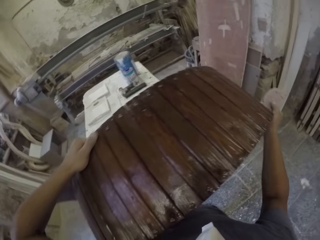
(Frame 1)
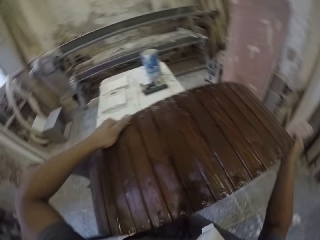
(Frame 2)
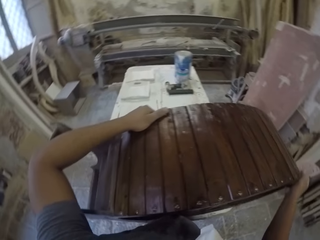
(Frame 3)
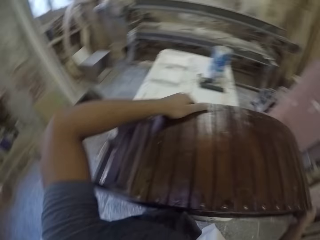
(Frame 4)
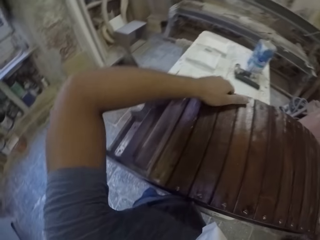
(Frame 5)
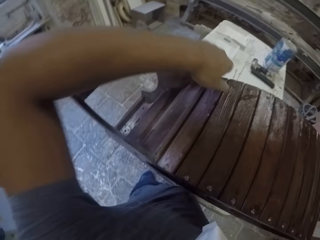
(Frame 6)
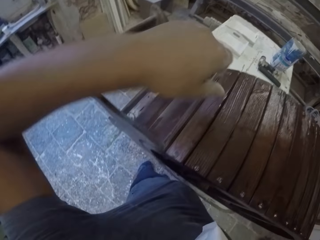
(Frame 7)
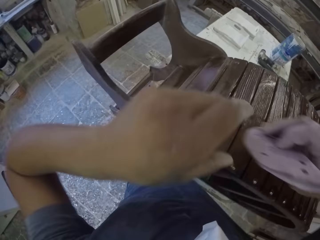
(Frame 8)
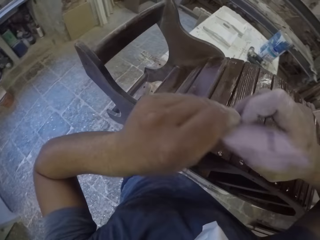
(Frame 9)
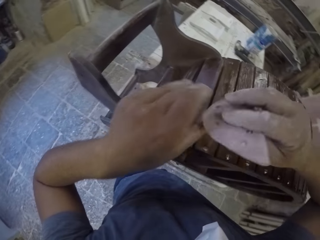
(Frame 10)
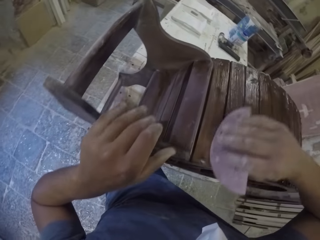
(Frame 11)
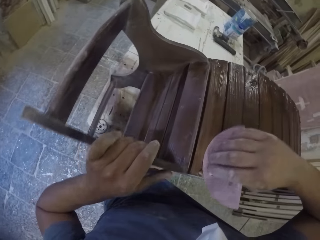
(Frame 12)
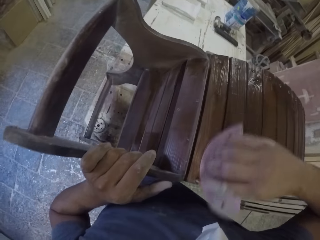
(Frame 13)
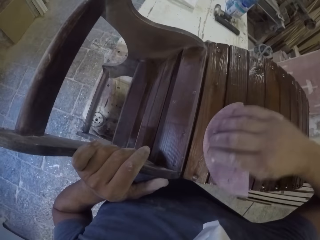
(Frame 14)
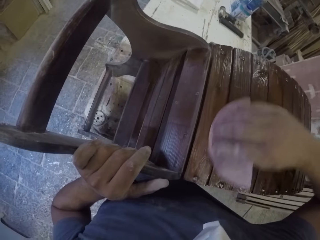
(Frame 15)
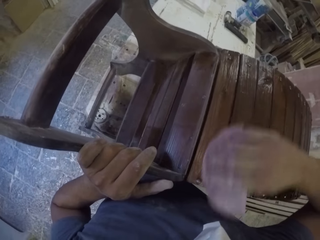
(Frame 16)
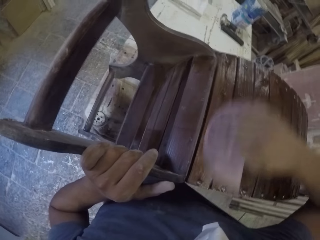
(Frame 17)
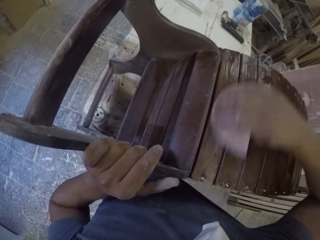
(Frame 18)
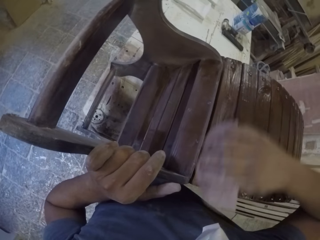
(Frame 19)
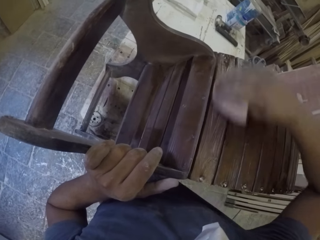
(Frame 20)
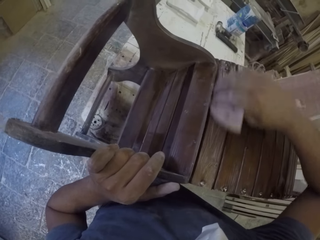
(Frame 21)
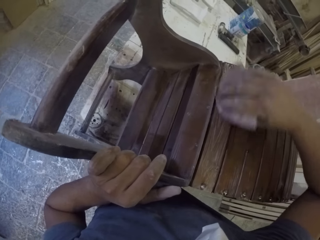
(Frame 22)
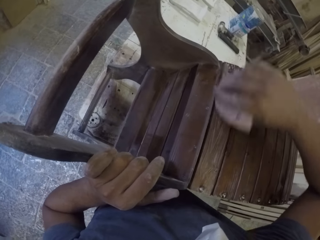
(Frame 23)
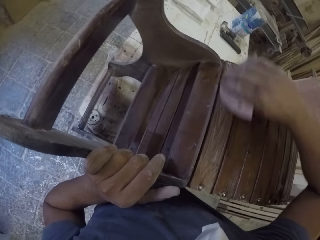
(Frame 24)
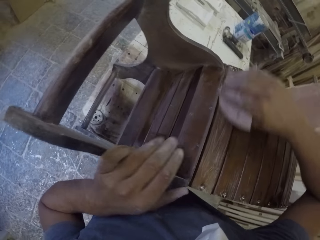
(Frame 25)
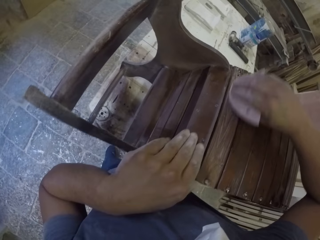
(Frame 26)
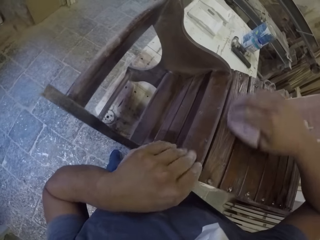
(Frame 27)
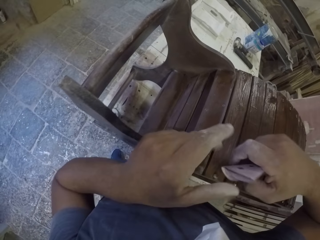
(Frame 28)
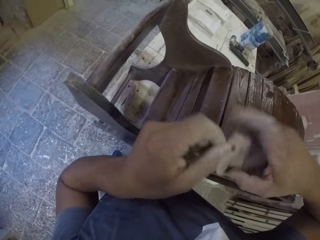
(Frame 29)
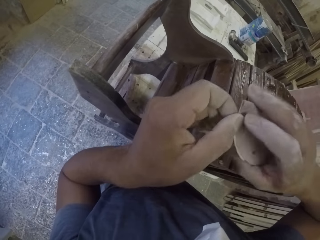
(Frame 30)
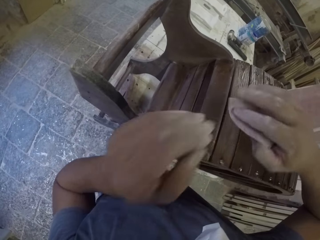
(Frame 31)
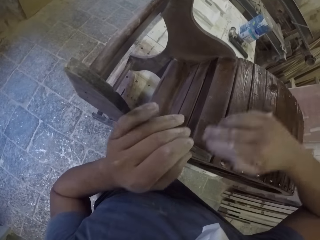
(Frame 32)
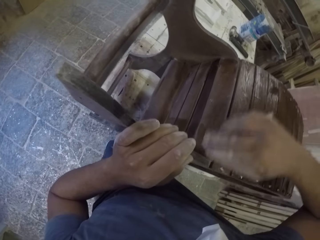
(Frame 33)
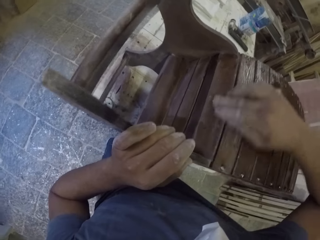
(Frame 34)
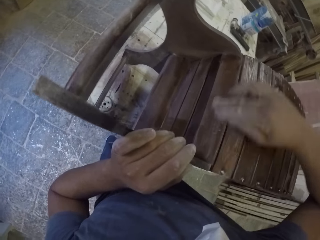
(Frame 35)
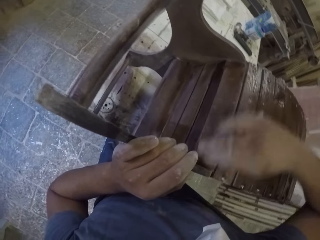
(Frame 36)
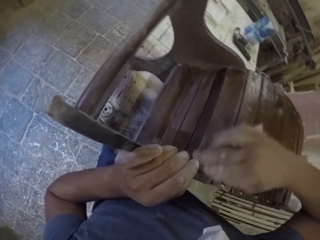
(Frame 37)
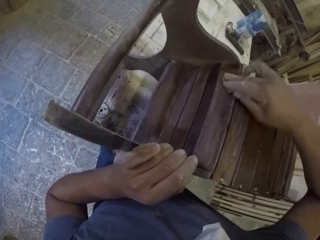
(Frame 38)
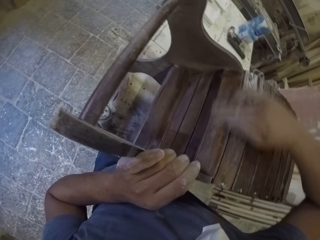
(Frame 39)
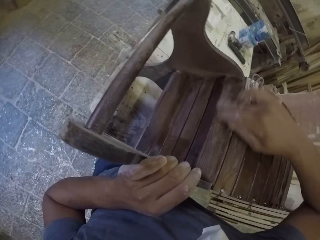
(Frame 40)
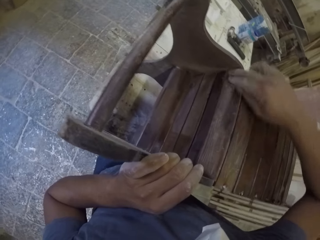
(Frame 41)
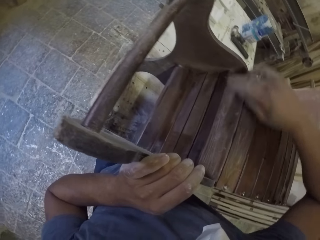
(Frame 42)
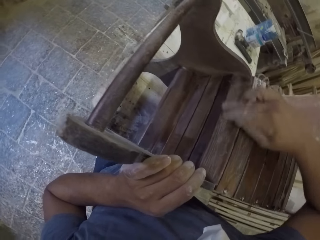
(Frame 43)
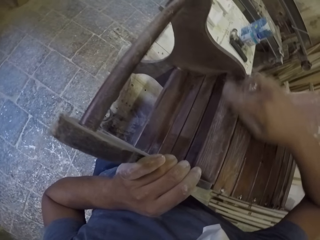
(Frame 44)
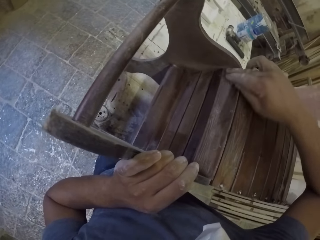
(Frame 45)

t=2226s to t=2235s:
The camera wearer places a wooden stand on the table. They smoothen the wooden stand with a sandpaper.

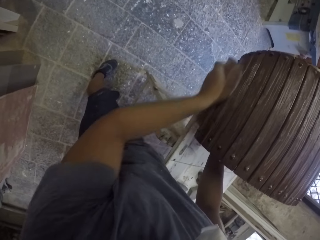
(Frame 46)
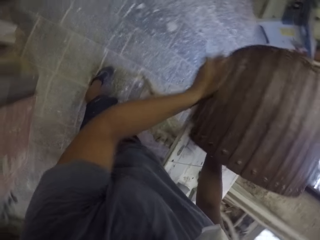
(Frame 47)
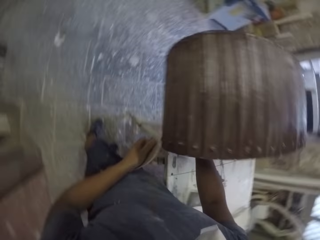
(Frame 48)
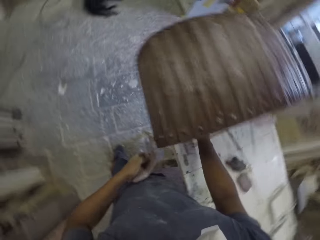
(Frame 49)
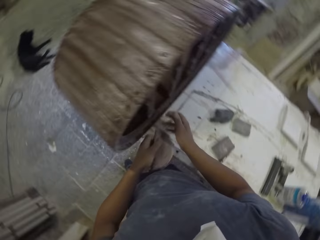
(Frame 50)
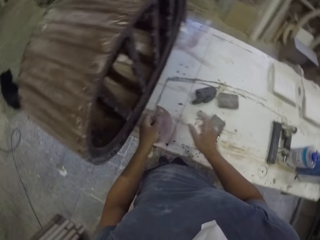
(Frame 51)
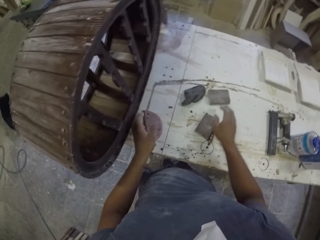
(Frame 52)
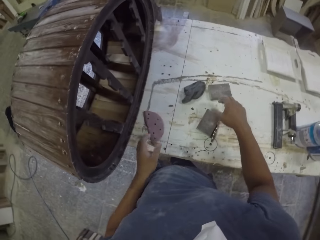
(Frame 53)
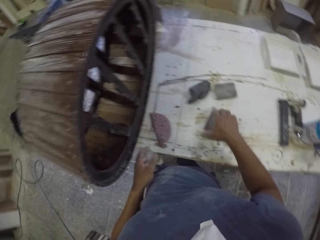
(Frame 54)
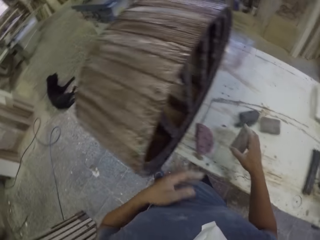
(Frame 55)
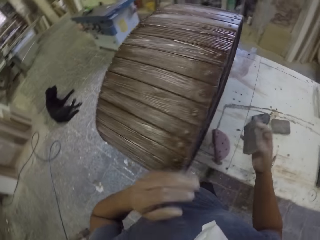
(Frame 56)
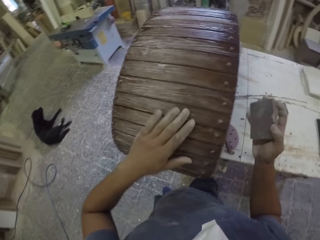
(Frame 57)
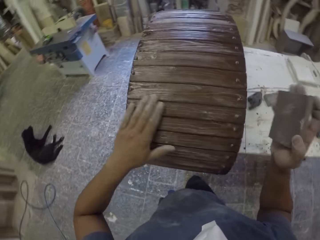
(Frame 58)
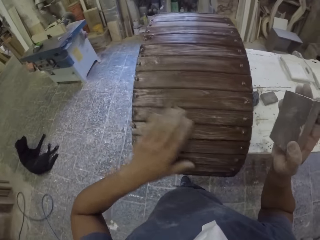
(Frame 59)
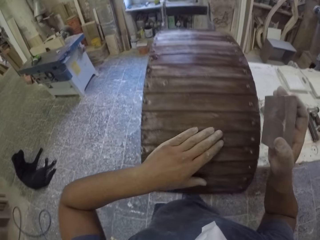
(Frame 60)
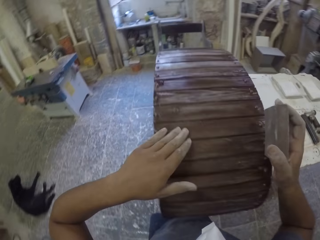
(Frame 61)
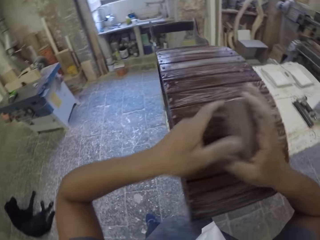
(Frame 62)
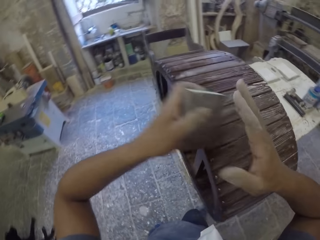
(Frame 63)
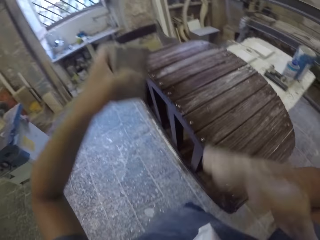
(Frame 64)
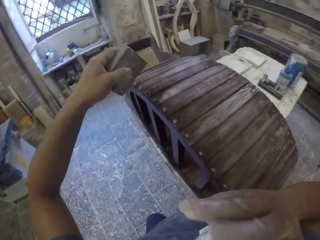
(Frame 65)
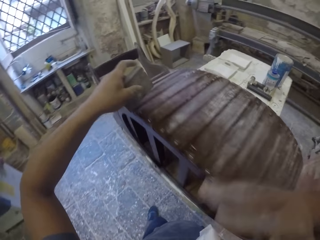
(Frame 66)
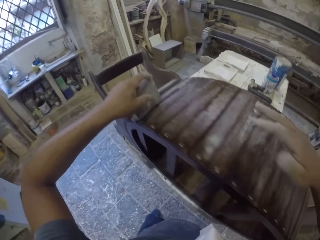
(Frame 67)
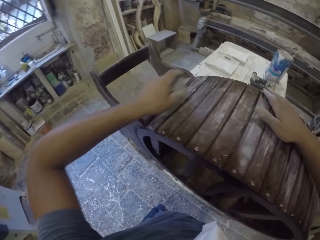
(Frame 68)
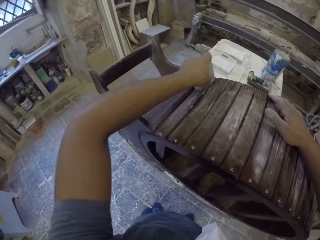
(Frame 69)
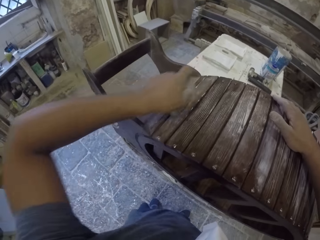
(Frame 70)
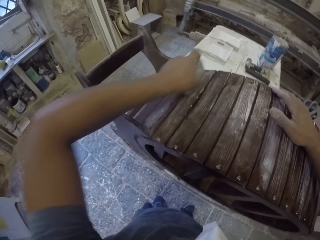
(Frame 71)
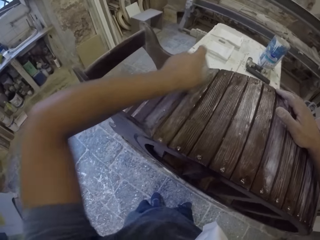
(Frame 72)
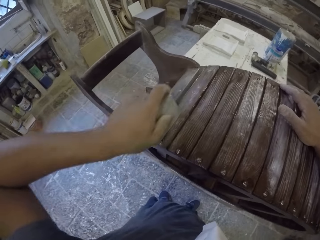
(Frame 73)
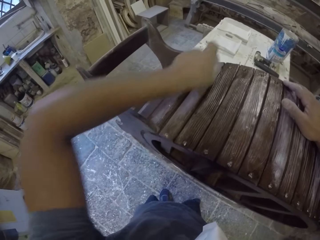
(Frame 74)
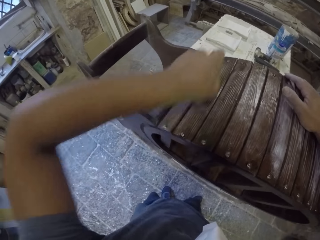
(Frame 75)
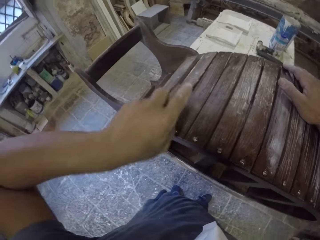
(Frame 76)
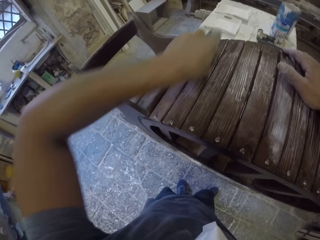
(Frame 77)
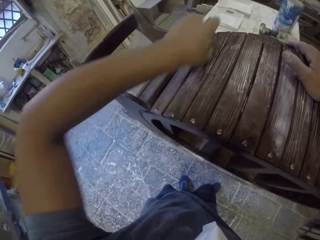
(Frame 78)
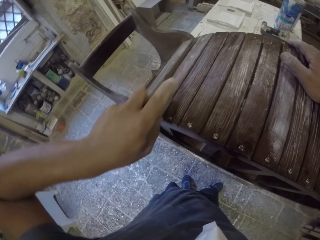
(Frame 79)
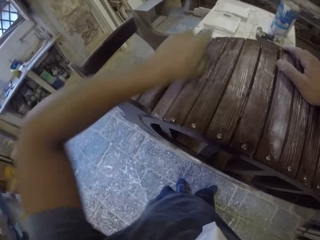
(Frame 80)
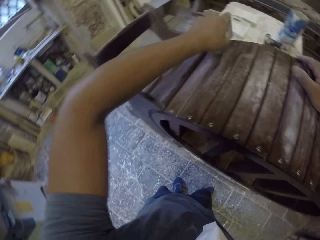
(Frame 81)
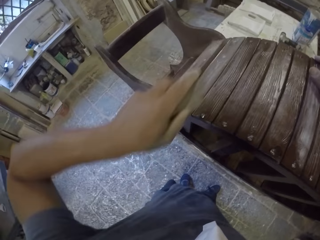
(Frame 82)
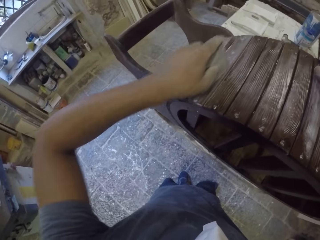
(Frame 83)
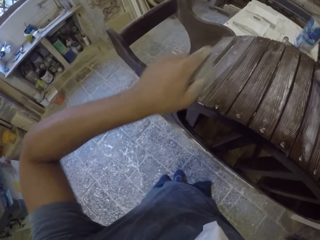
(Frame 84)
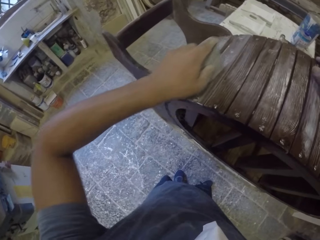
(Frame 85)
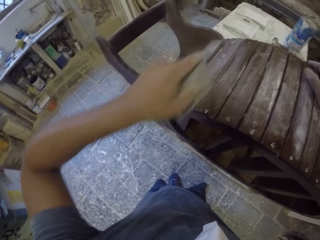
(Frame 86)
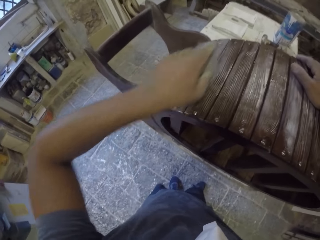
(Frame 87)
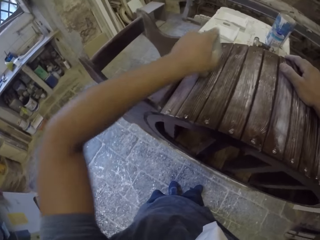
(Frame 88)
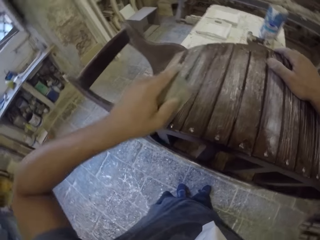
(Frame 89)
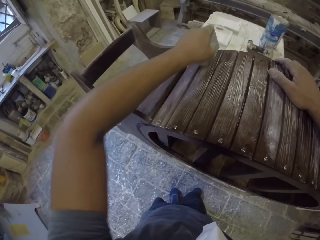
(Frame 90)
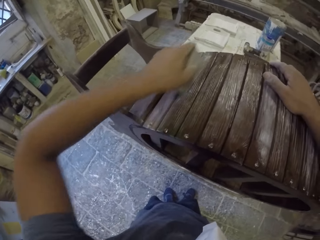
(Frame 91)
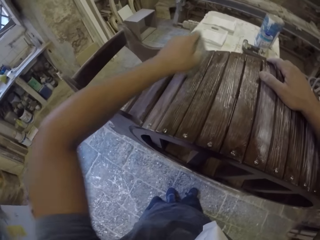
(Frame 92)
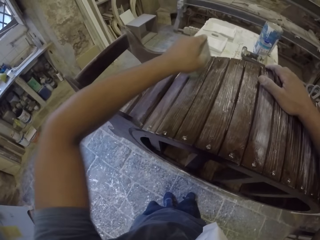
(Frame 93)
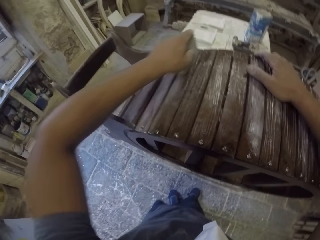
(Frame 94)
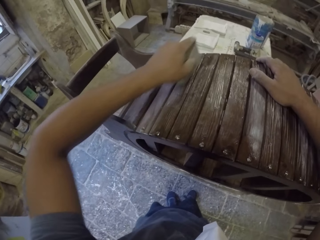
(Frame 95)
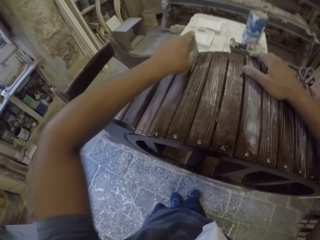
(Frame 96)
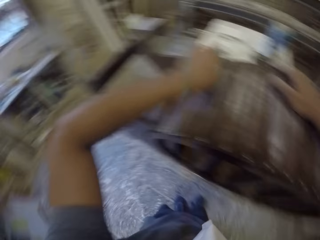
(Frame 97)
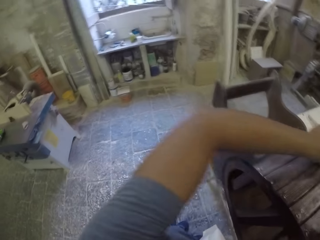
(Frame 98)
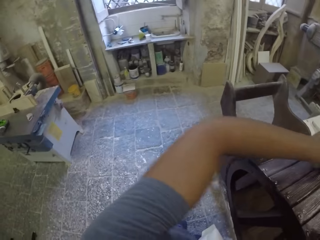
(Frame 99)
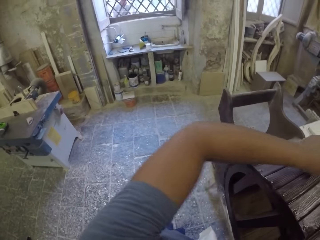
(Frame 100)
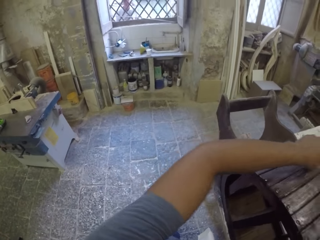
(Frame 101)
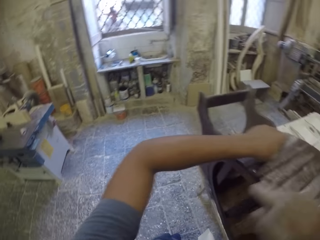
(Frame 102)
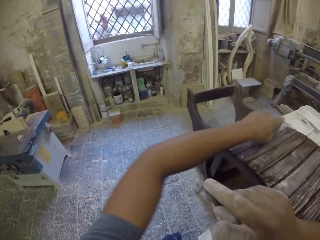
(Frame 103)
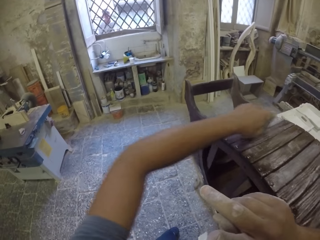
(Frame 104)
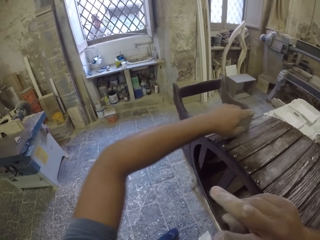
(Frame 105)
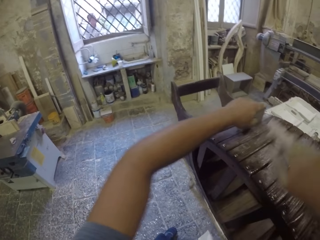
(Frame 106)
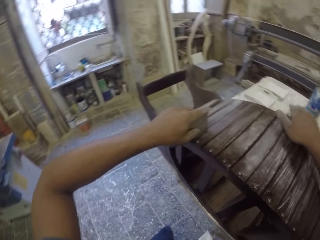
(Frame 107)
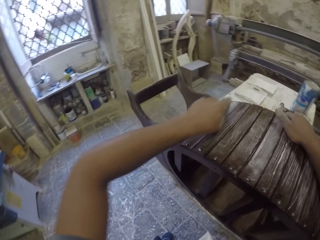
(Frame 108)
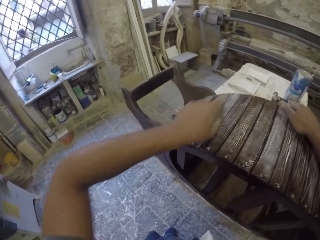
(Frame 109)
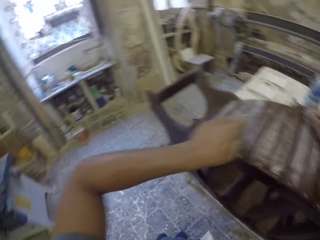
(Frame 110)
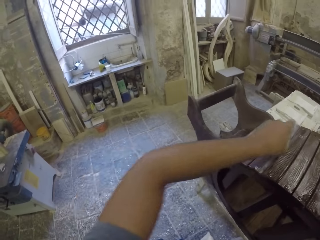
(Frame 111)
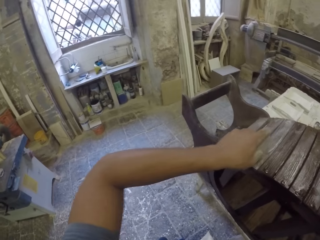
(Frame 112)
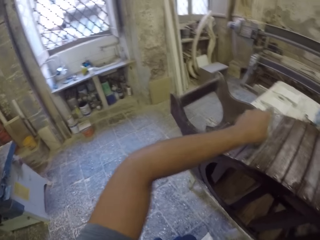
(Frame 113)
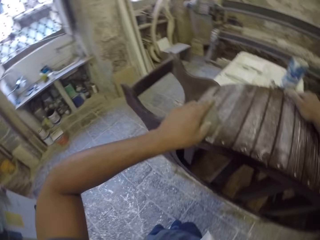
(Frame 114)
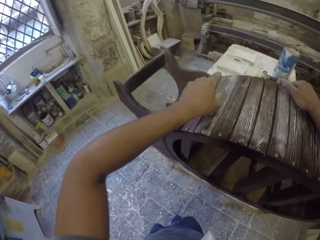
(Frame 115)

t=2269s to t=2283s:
The camera wearer puts the sandpaper down. They pick up the sandpaper on the table. They wipe a wooden stand with the left hand. They smoothen the wooden stand with the sandpaper.
